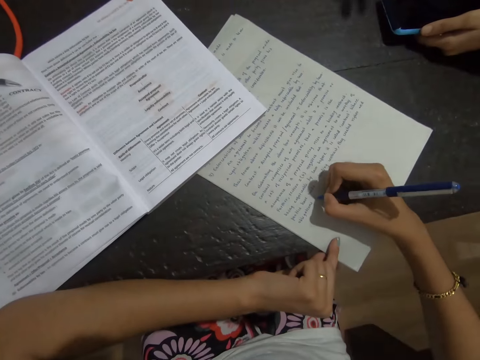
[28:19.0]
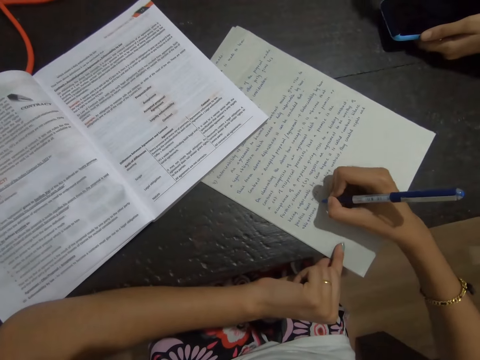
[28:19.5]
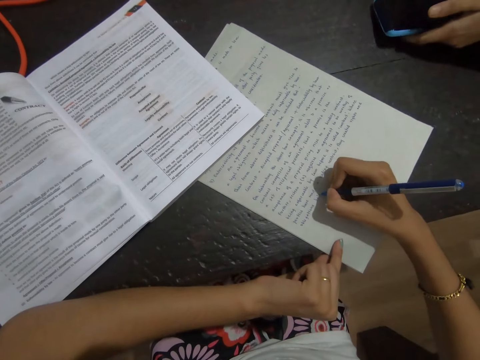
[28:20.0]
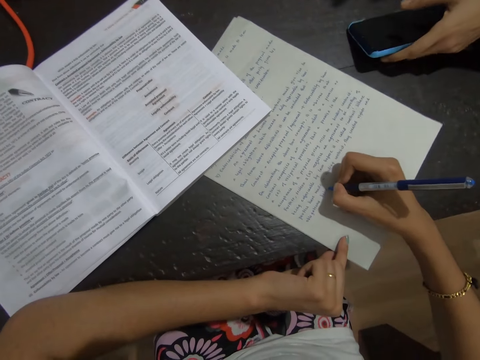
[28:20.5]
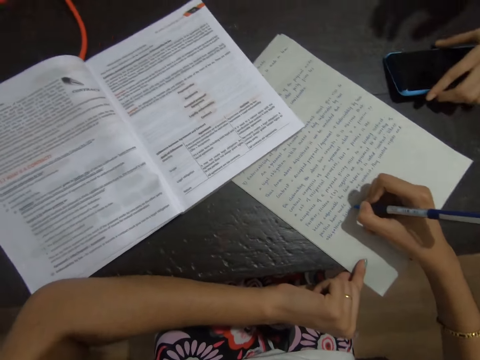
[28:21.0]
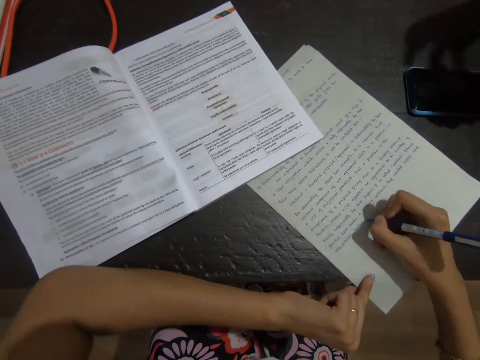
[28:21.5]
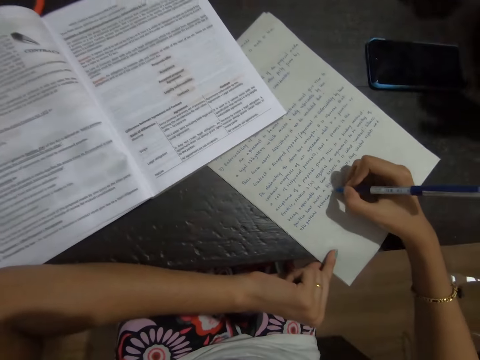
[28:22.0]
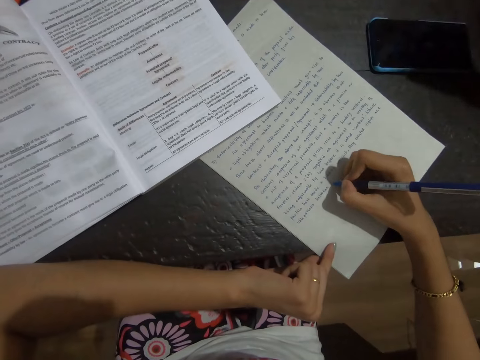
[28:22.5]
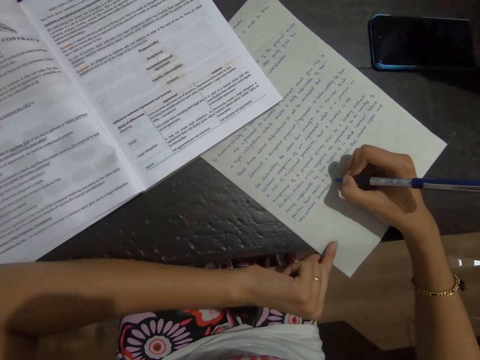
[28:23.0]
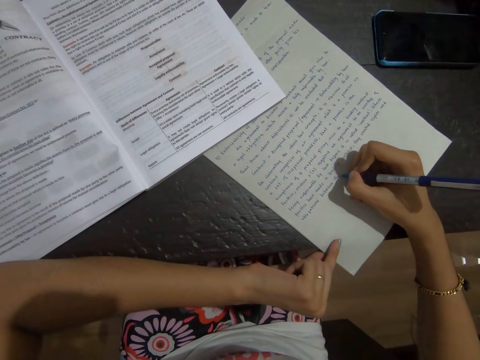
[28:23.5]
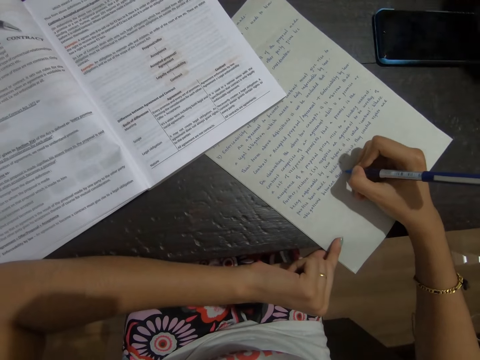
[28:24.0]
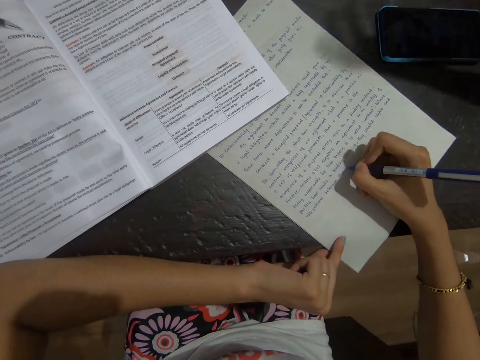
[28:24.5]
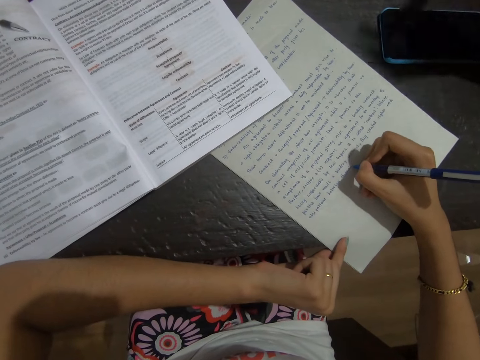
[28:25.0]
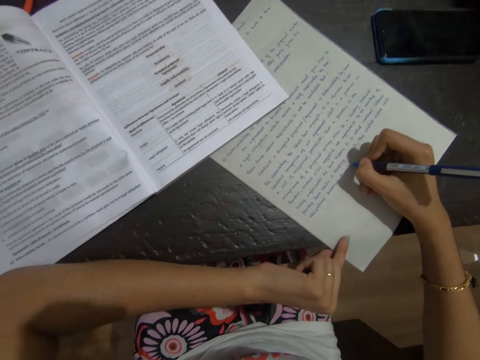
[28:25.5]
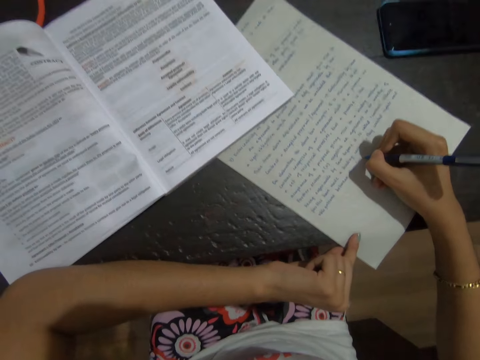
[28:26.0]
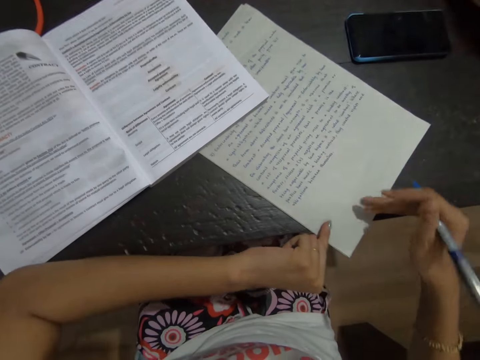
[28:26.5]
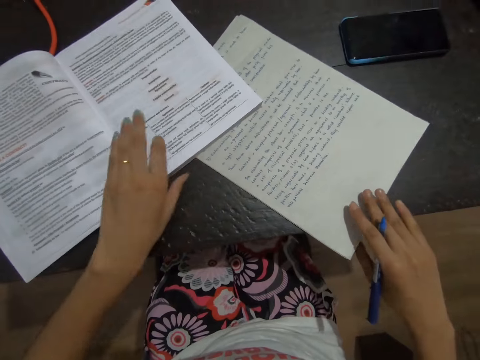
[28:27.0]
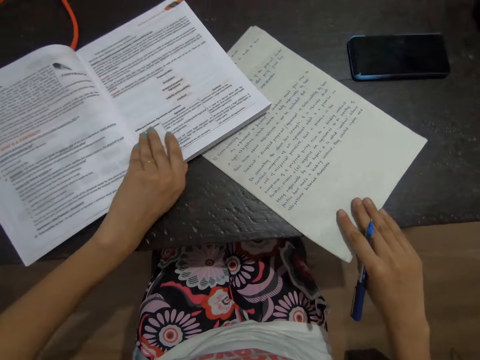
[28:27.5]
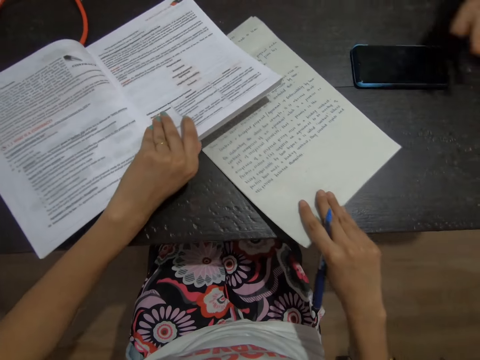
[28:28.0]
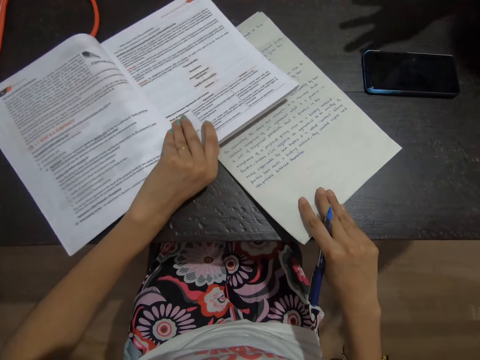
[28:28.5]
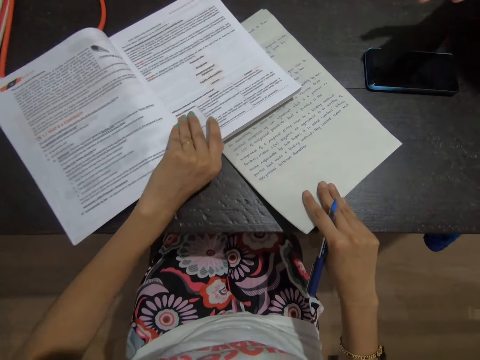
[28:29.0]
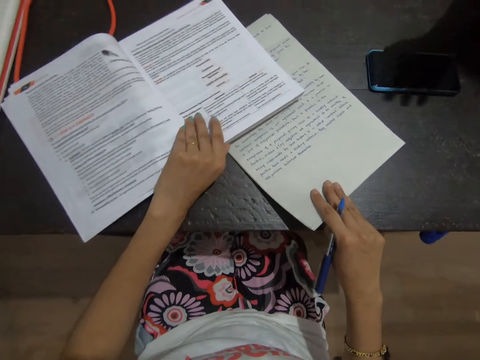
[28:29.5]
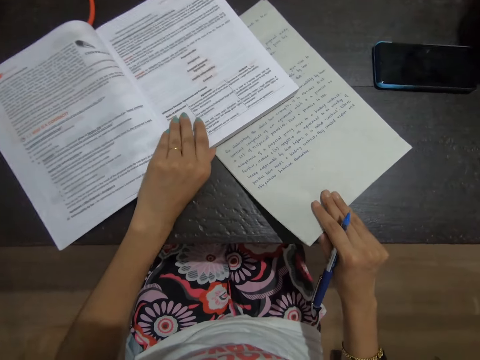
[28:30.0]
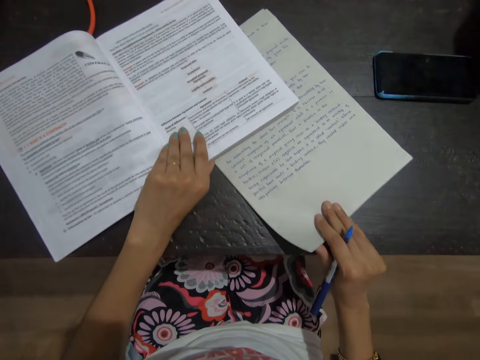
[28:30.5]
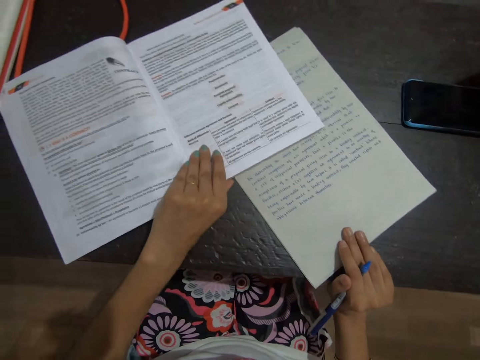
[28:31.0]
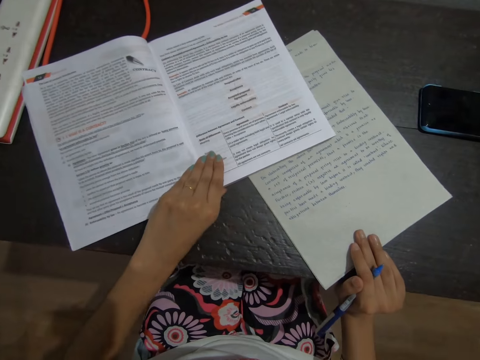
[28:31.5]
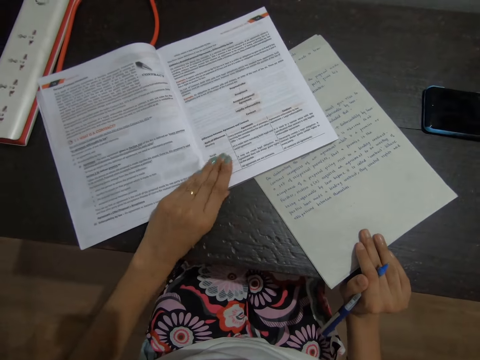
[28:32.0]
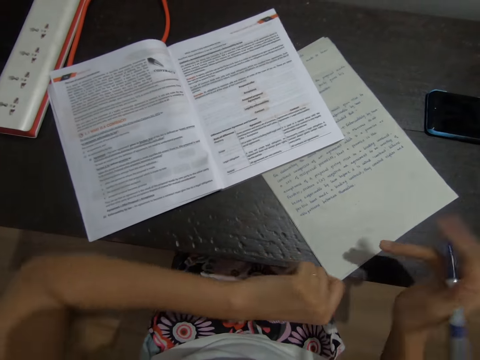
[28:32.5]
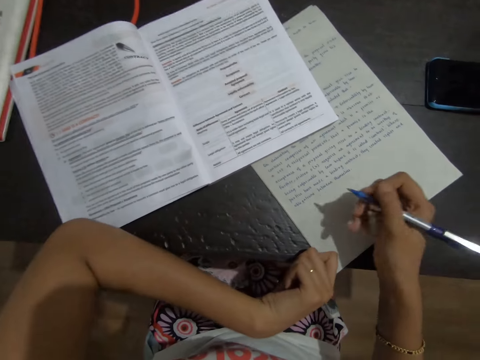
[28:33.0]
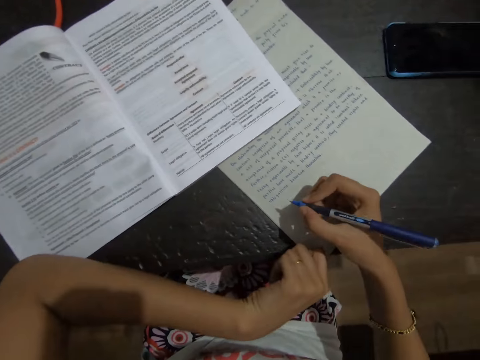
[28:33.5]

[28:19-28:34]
The camera wearer writes on paper with a pen. They hold a book. They adjust the books on the table. They move the paper. A lady talks to the camera wearer. The camera wearer looks at the book and paper on the table.

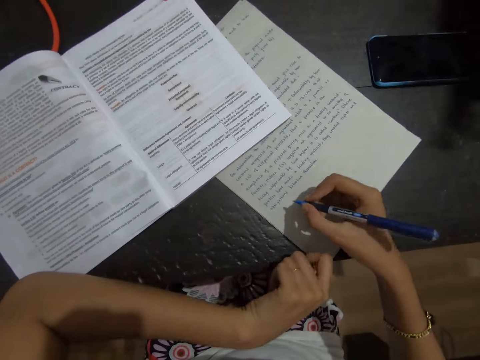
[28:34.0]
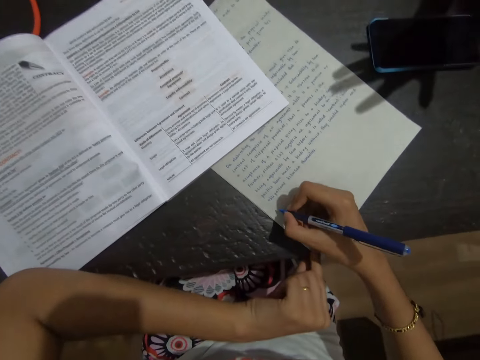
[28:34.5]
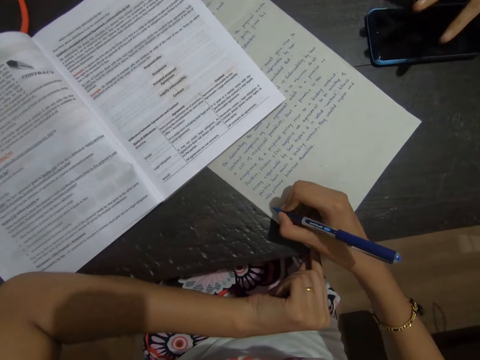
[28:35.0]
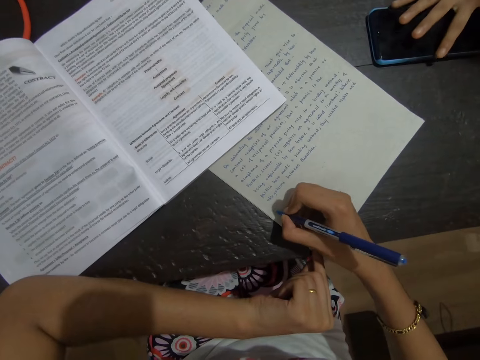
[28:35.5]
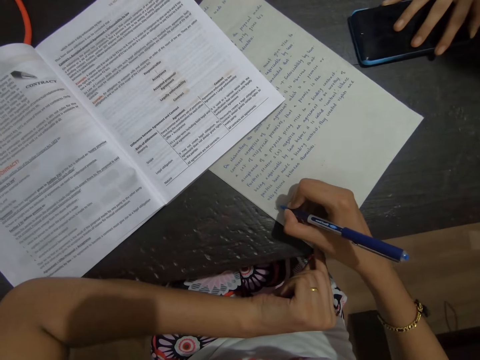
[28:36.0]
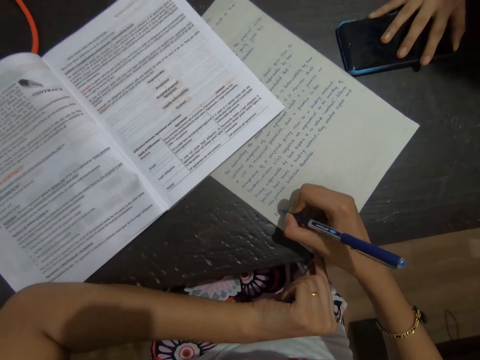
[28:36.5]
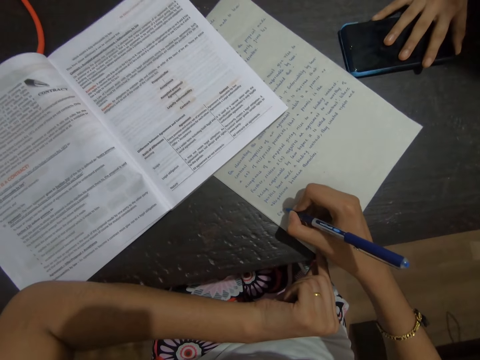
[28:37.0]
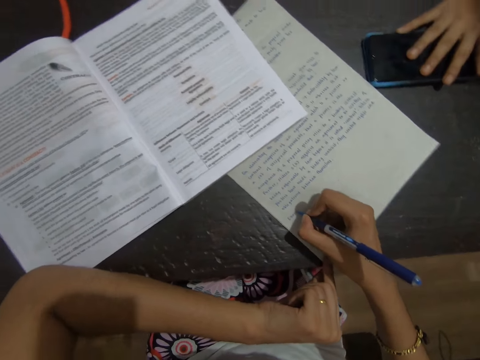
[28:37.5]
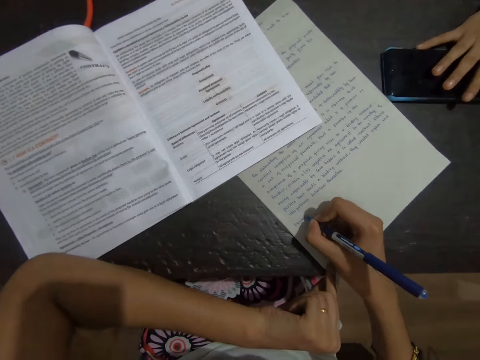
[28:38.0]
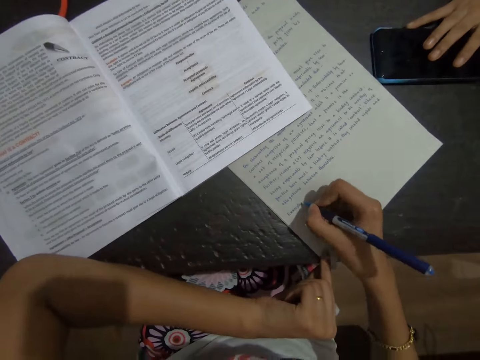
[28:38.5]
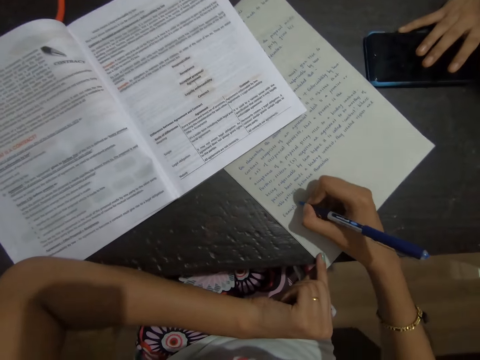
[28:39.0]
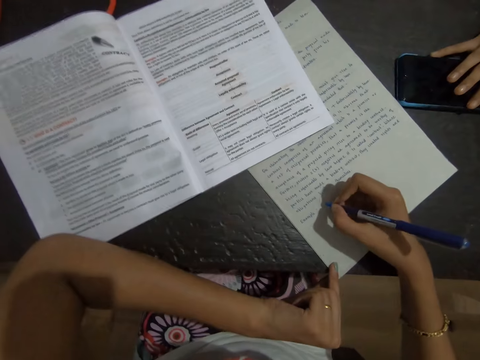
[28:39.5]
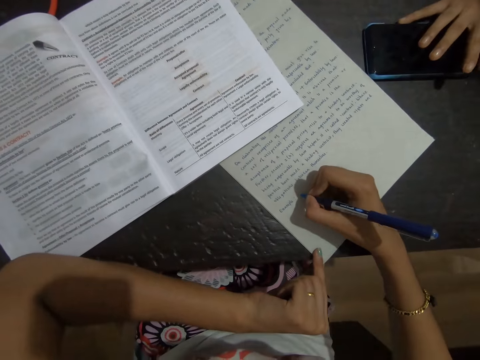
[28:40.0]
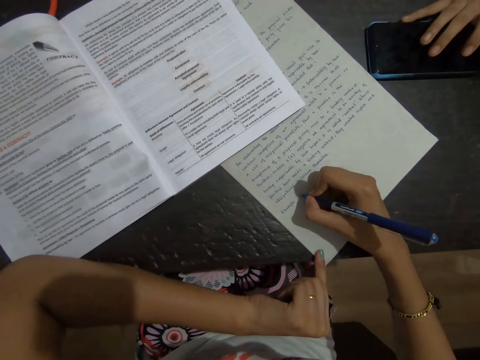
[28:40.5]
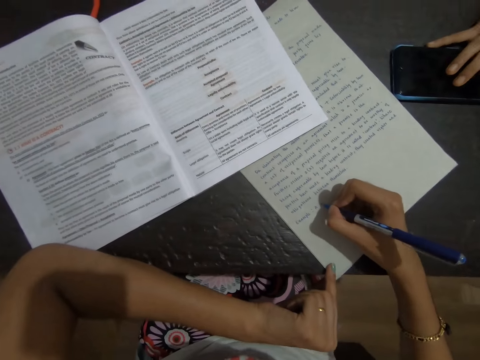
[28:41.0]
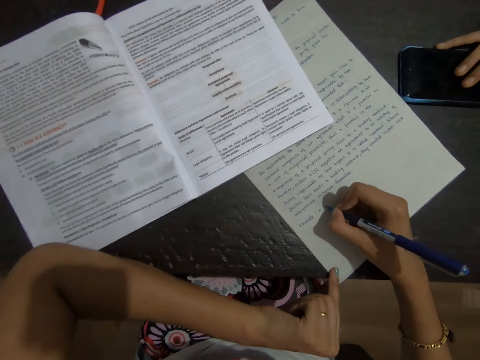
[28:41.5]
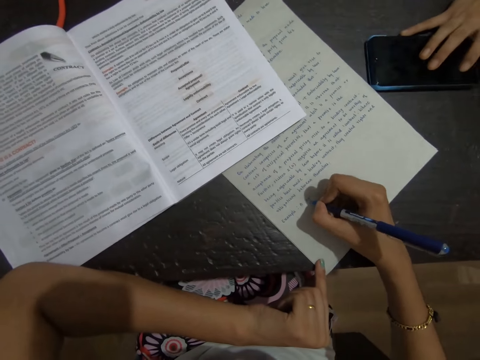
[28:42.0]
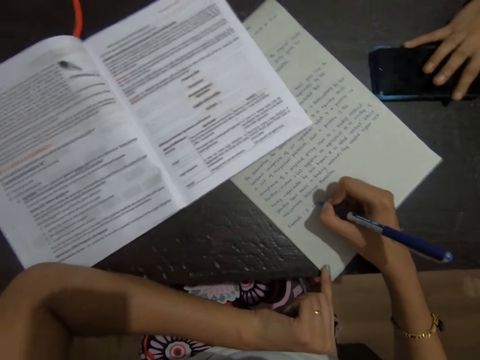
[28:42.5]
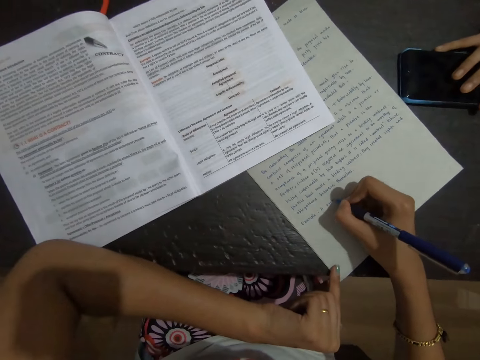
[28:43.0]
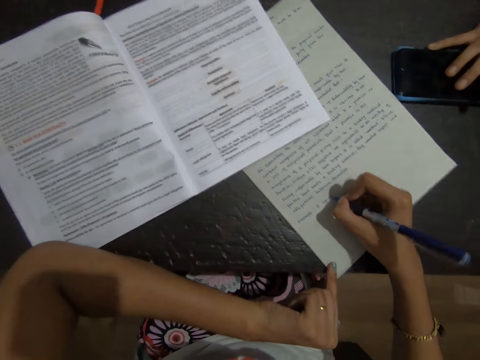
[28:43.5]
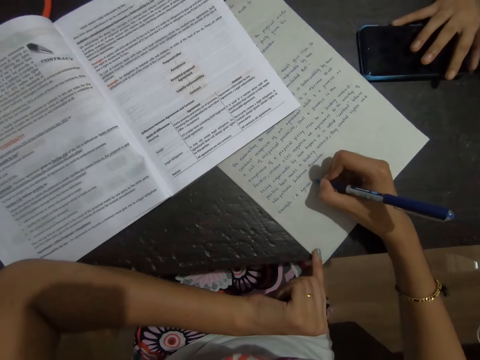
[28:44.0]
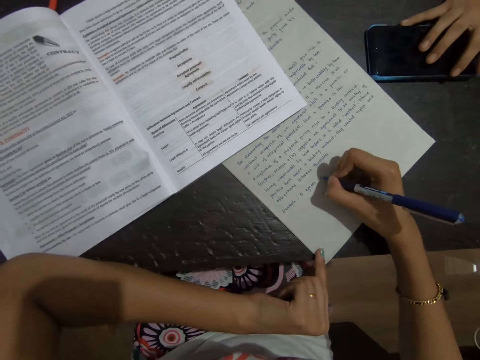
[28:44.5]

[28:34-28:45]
A lady talks to the camera wearer. The camera wearer writes on paper or a book with a pen. The lady holds a phone and moves the phone. The camera wearer writes on the paper with the pen. The lady talks to the camera wearer.
